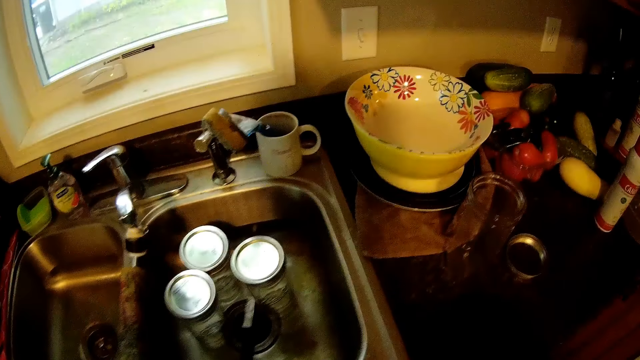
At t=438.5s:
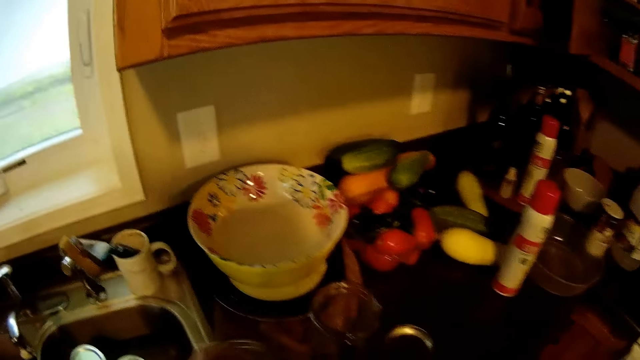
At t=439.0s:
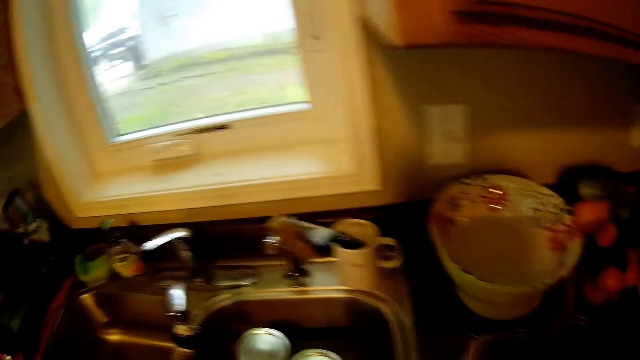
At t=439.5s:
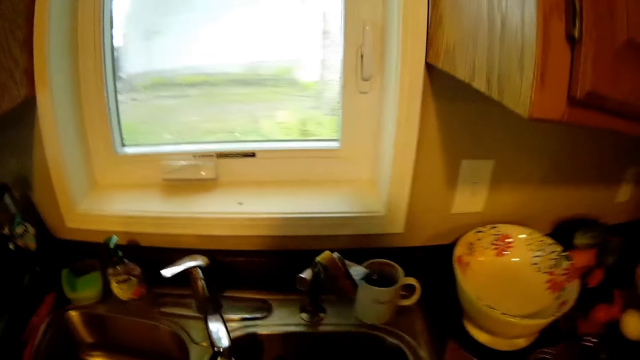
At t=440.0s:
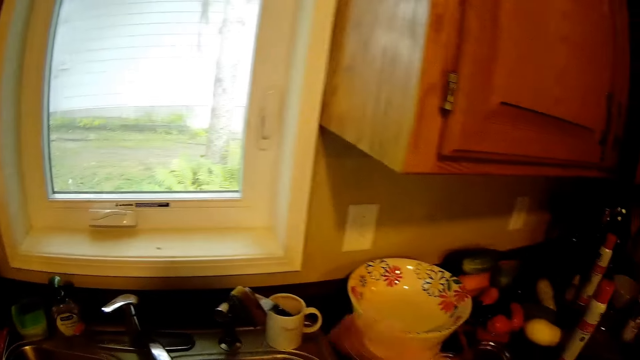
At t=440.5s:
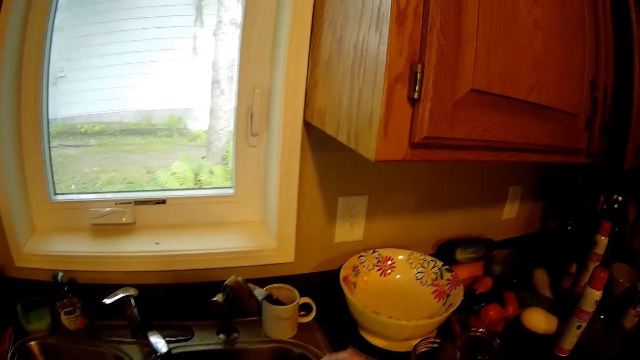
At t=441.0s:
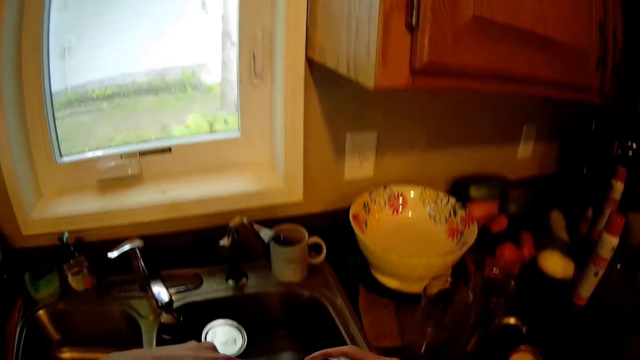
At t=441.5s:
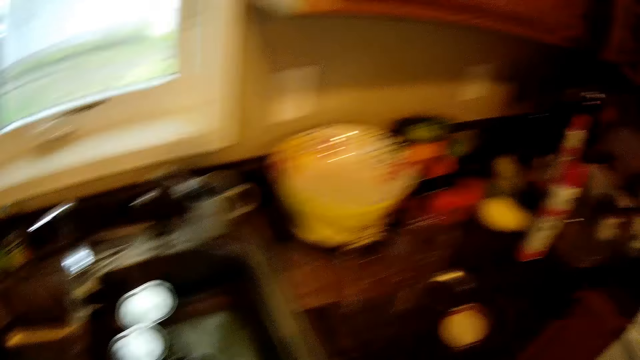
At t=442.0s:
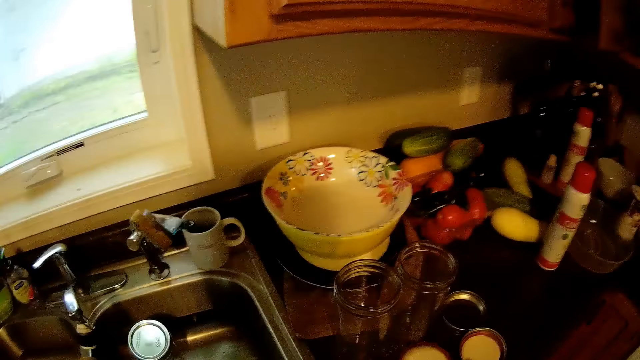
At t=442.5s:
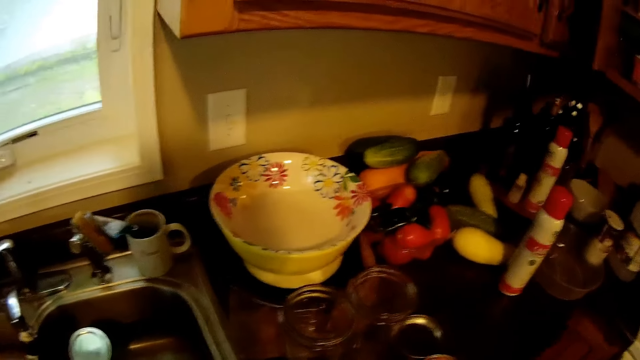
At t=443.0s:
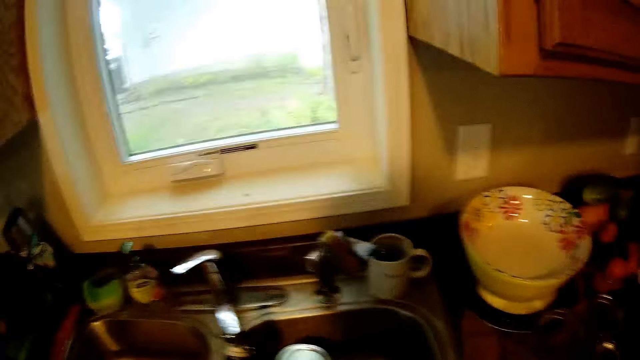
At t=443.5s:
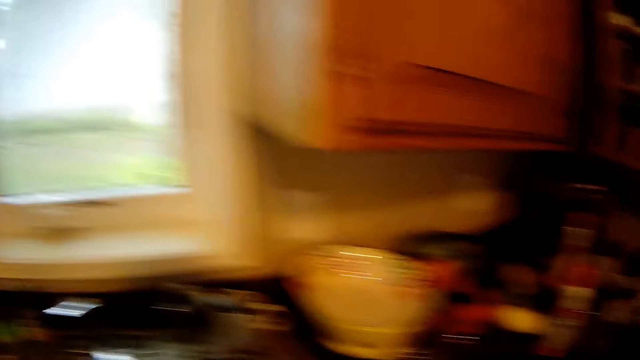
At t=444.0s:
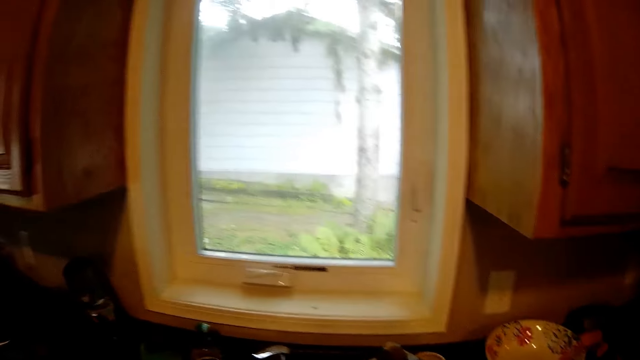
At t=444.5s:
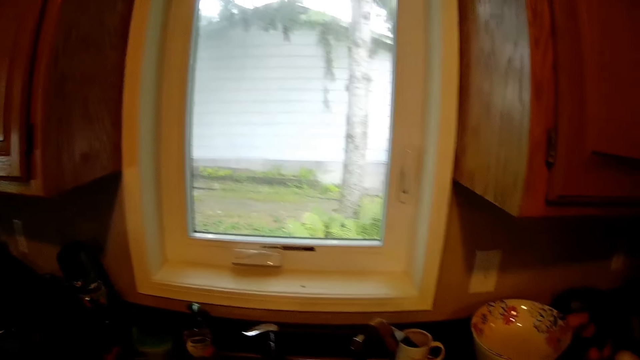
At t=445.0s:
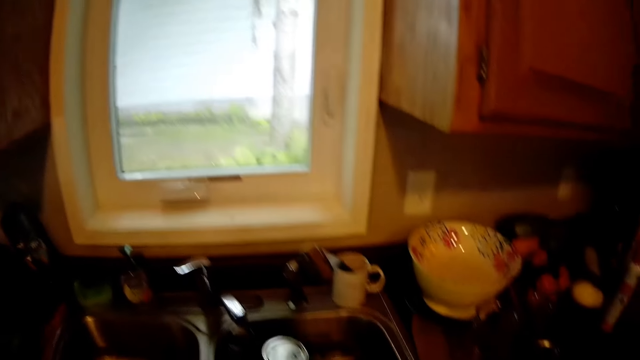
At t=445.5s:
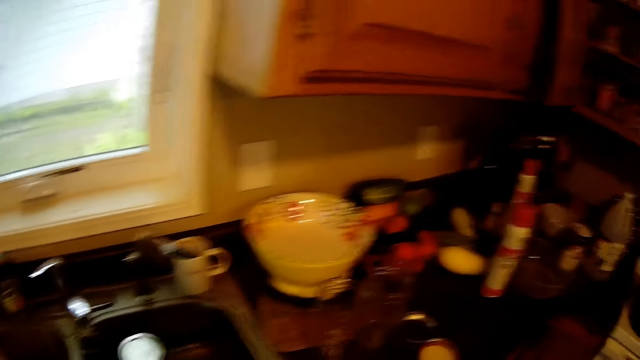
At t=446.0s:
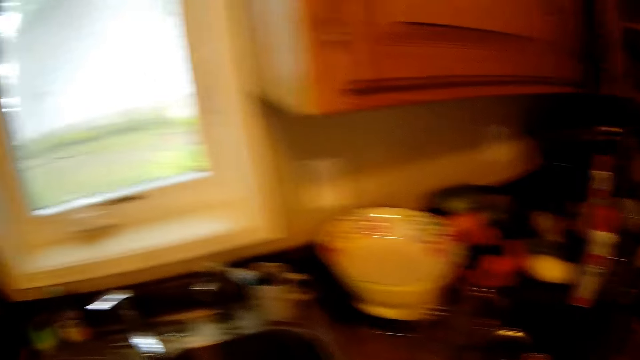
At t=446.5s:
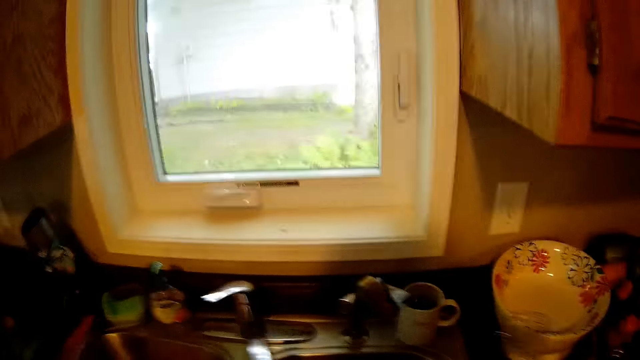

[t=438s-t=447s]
The camera wearer drops the glass jar on the slab. They look around. They touch cutlery.

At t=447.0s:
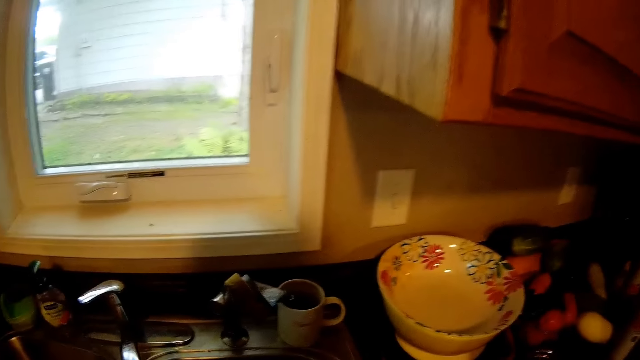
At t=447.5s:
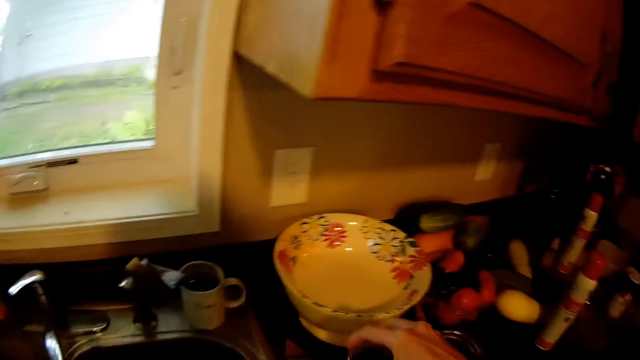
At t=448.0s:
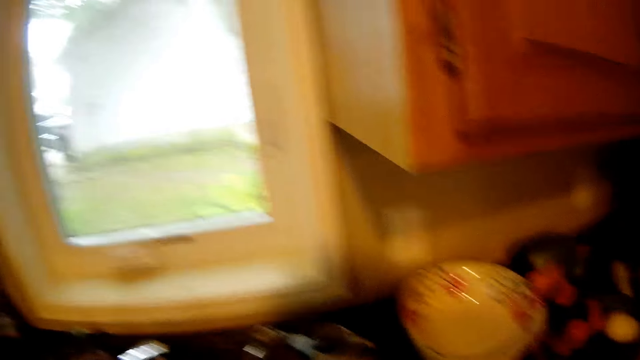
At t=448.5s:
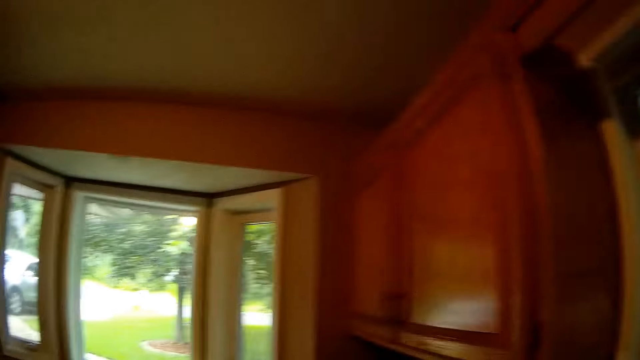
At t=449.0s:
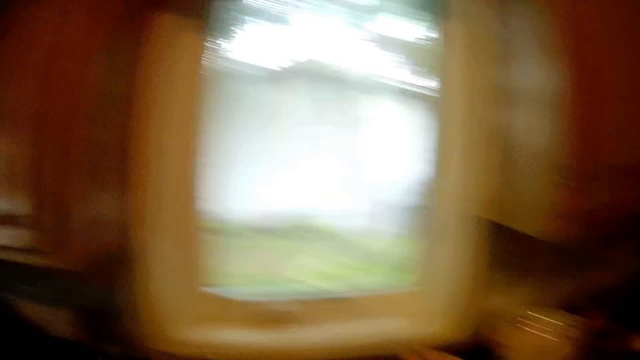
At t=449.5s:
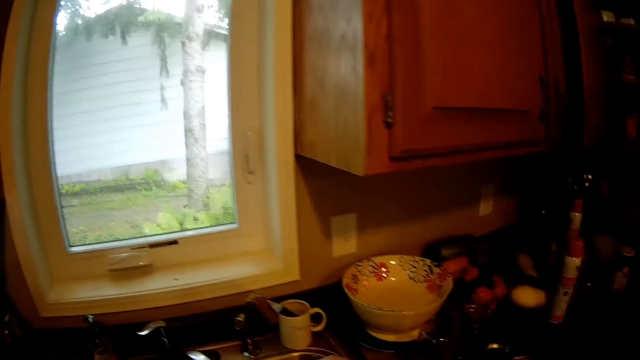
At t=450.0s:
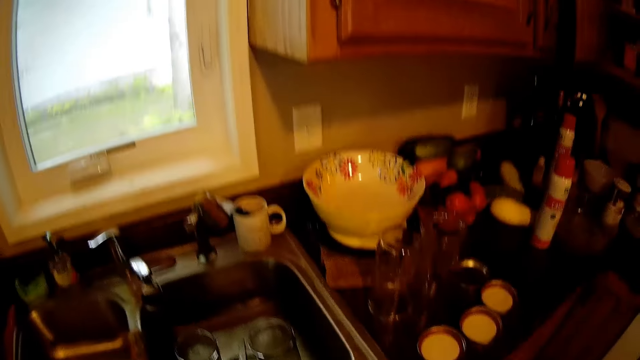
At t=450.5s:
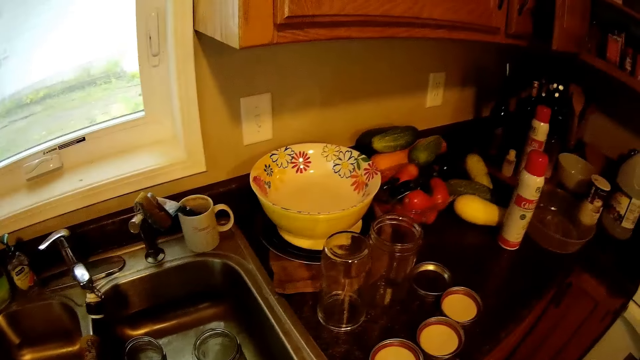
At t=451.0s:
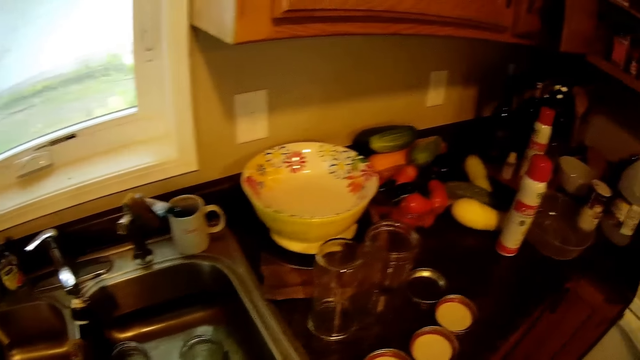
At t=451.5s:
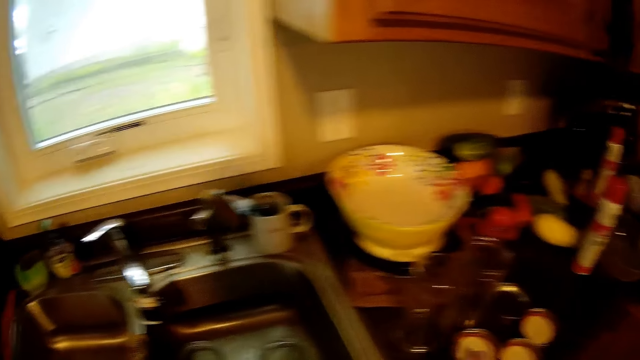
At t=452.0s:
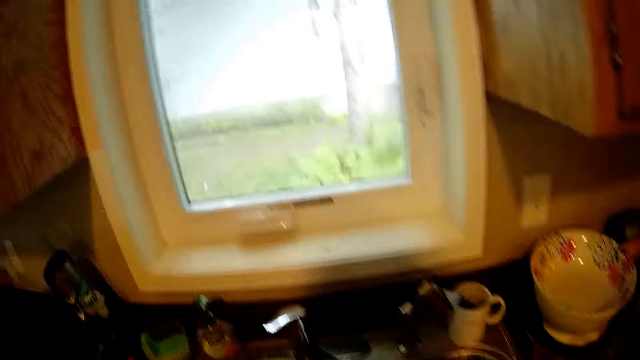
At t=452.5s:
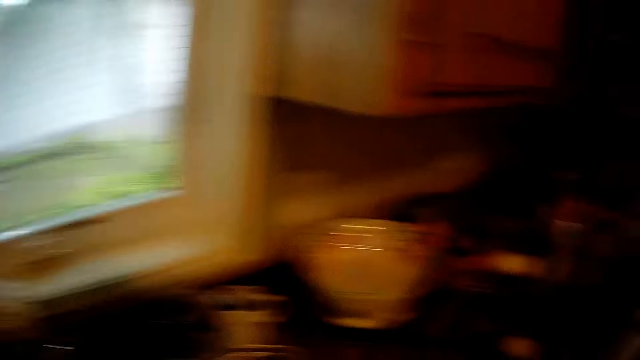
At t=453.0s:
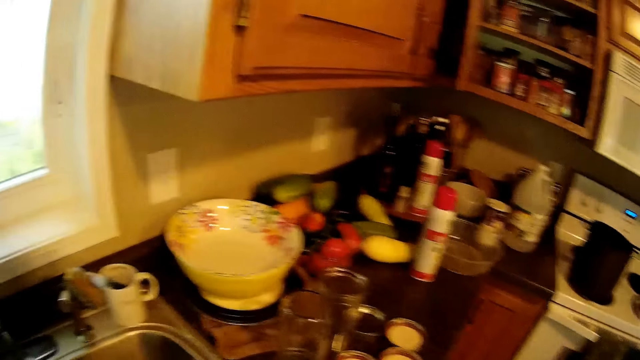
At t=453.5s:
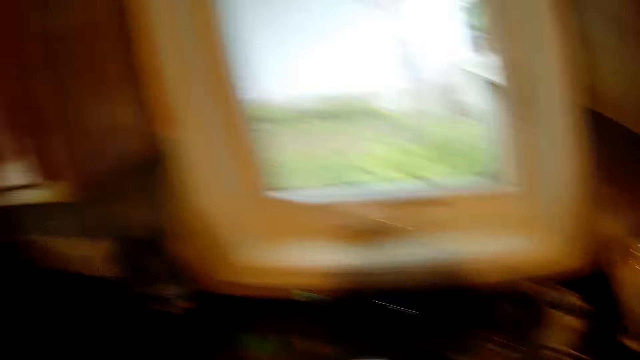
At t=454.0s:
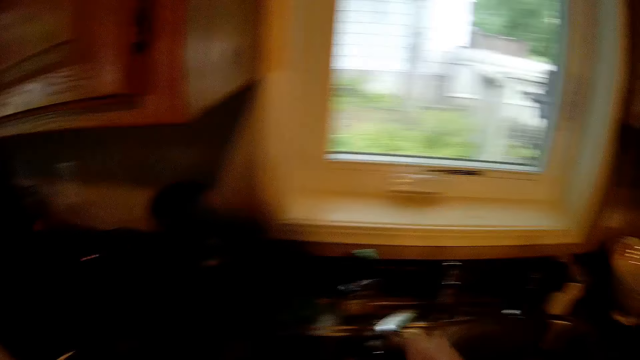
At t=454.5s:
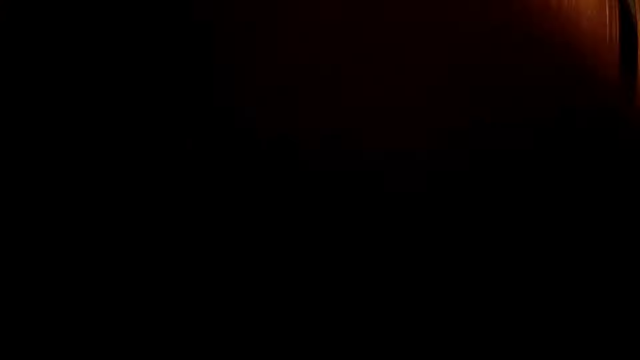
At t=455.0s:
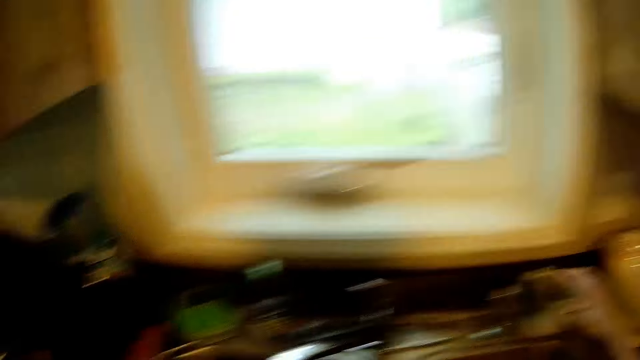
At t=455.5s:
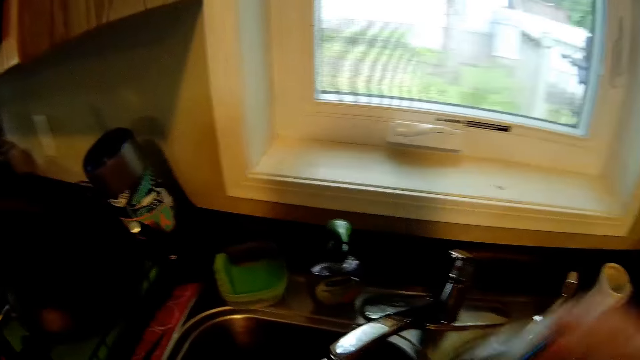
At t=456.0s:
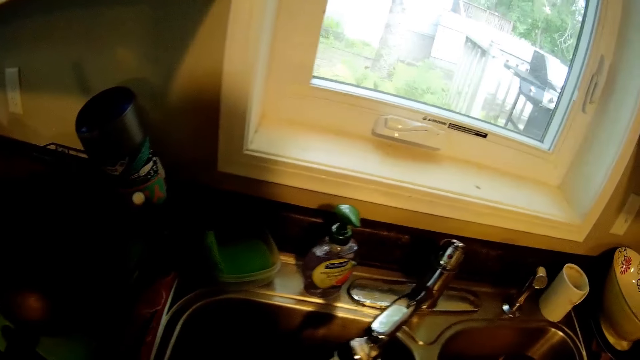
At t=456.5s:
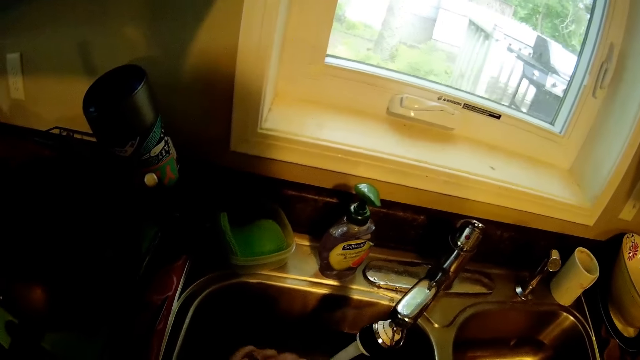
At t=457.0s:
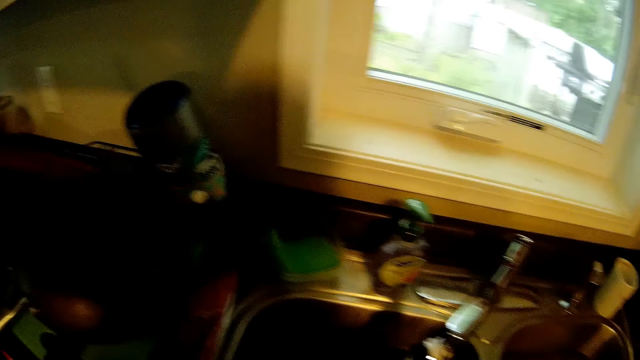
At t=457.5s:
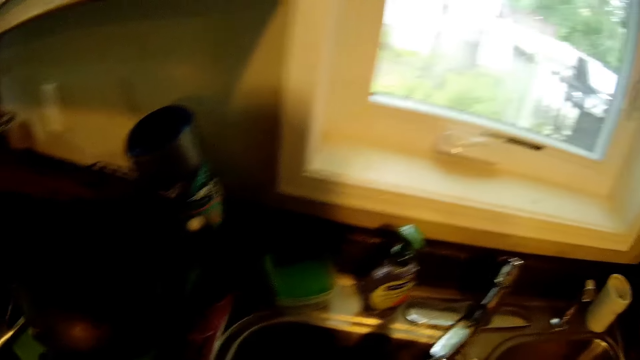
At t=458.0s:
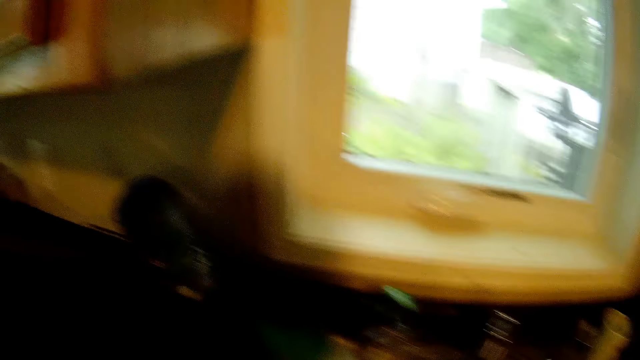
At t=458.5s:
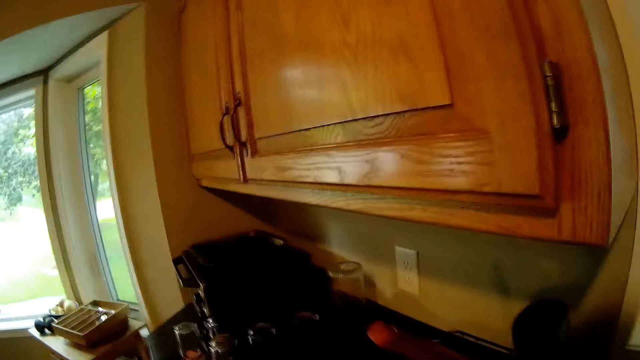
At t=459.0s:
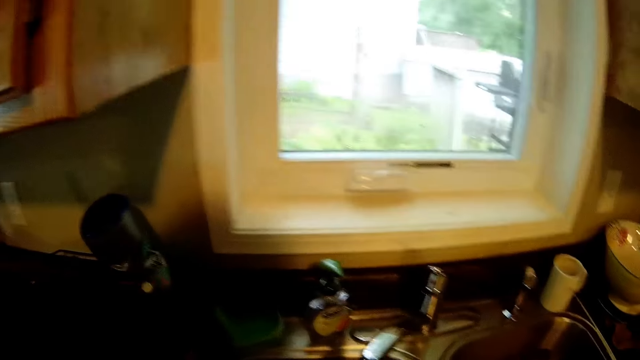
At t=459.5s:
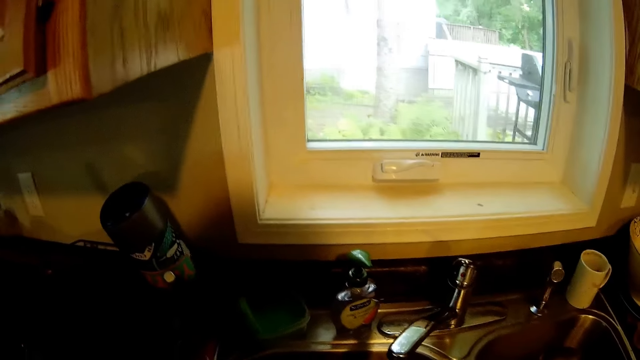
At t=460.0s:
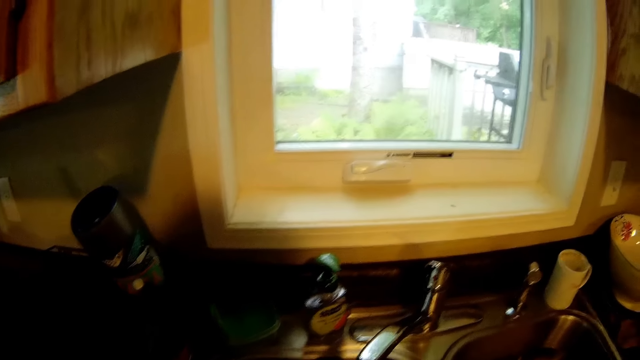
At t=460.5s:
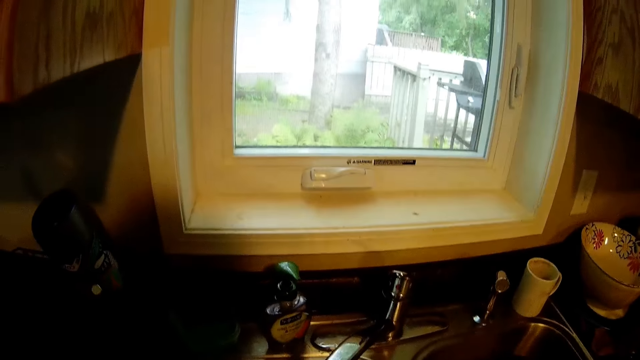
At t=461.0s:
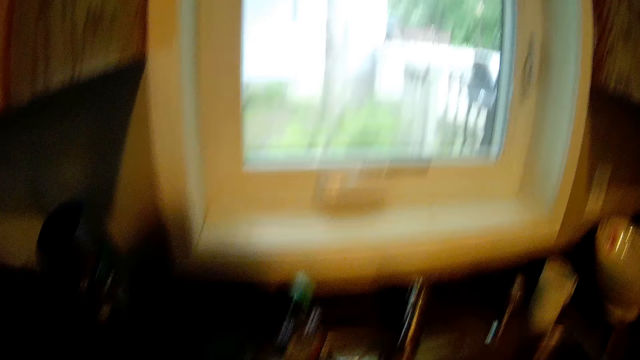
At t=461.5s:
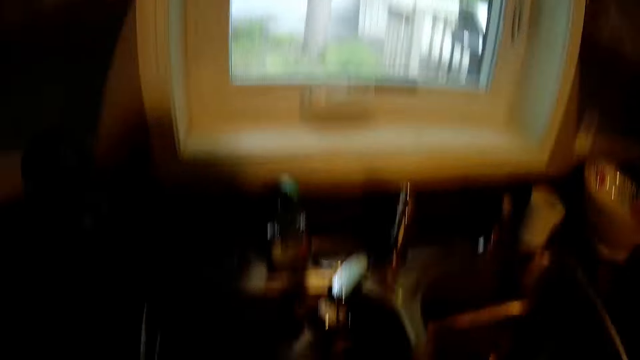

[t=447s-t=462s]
The camera wearer arranges in the kitchen. They touch the camera. They wash in the sink. They rinse the glass jar.
